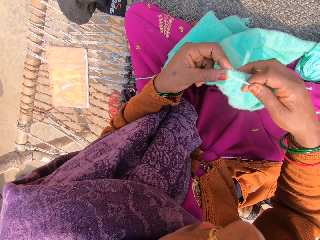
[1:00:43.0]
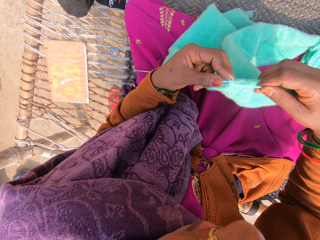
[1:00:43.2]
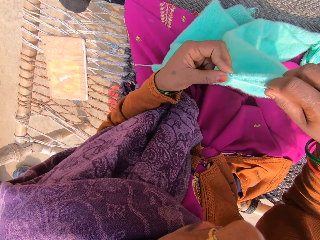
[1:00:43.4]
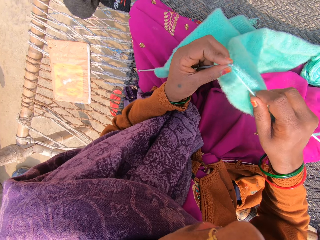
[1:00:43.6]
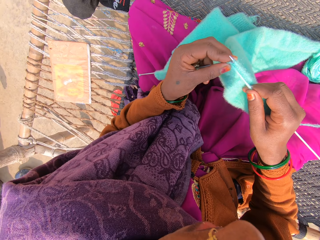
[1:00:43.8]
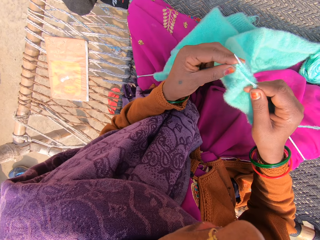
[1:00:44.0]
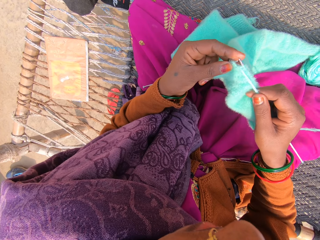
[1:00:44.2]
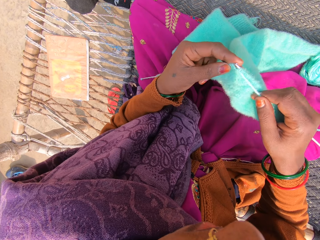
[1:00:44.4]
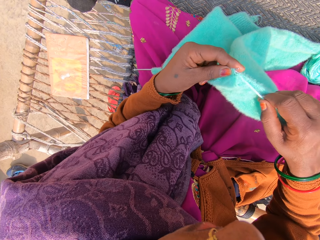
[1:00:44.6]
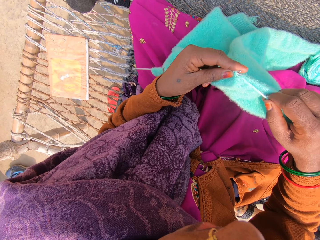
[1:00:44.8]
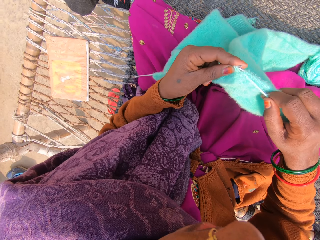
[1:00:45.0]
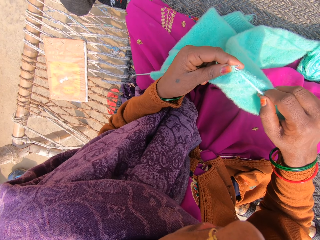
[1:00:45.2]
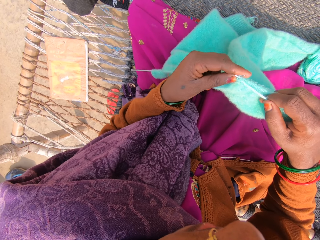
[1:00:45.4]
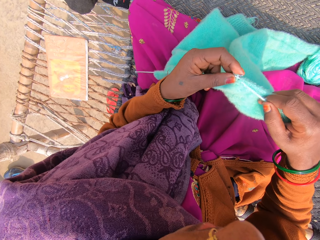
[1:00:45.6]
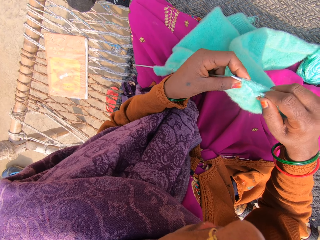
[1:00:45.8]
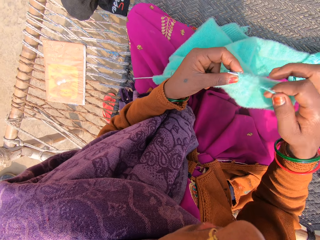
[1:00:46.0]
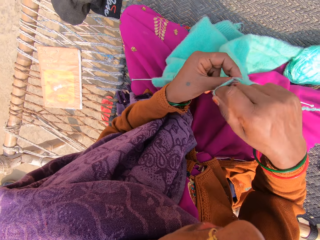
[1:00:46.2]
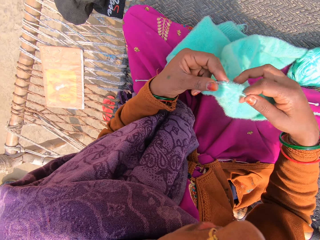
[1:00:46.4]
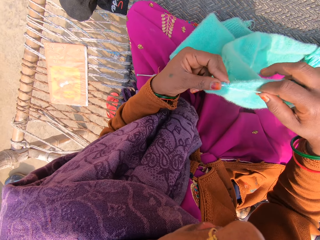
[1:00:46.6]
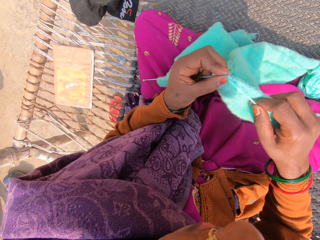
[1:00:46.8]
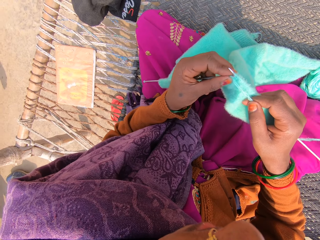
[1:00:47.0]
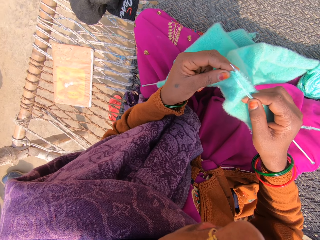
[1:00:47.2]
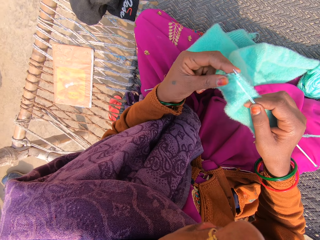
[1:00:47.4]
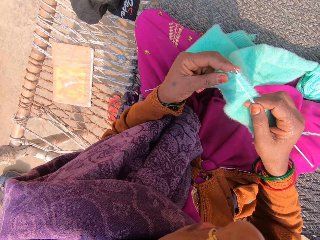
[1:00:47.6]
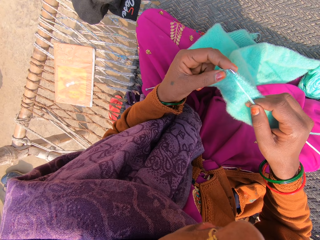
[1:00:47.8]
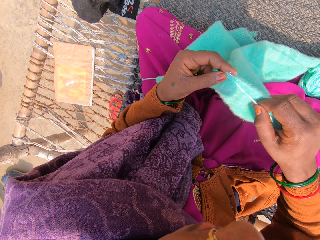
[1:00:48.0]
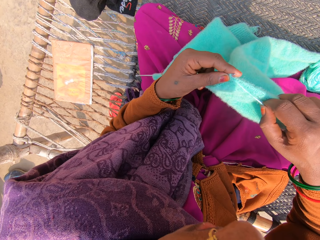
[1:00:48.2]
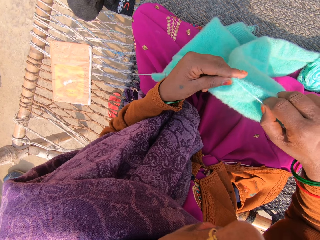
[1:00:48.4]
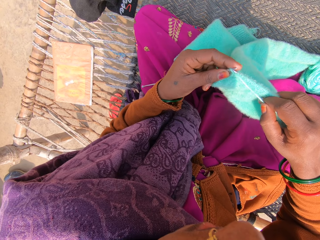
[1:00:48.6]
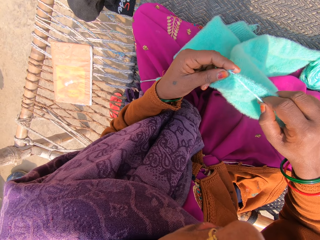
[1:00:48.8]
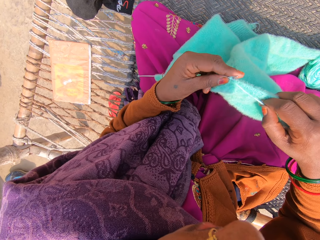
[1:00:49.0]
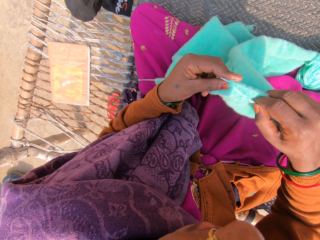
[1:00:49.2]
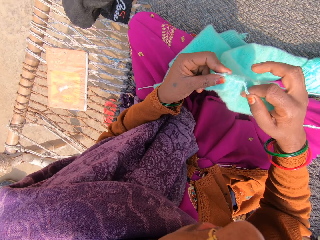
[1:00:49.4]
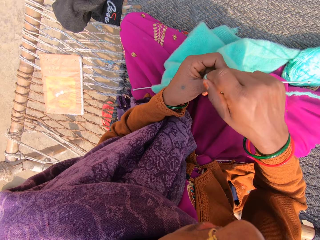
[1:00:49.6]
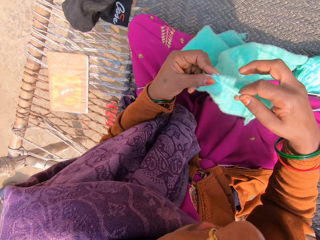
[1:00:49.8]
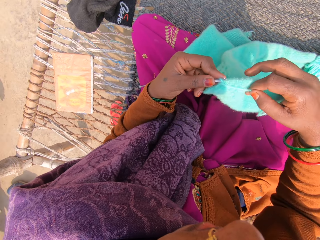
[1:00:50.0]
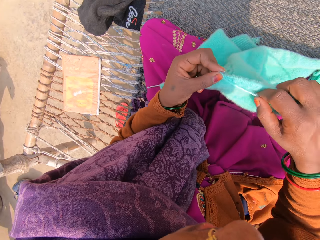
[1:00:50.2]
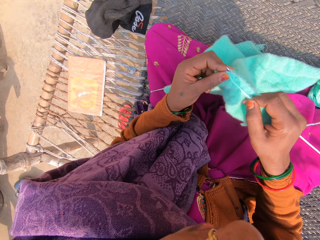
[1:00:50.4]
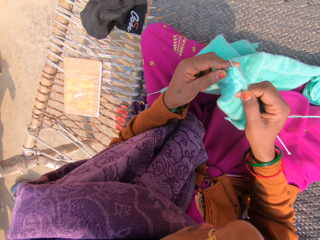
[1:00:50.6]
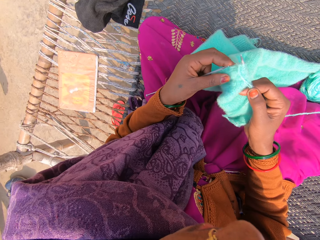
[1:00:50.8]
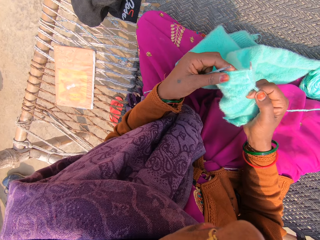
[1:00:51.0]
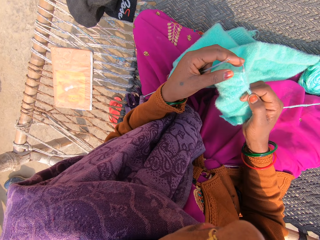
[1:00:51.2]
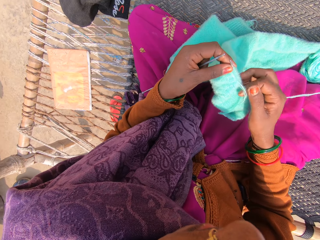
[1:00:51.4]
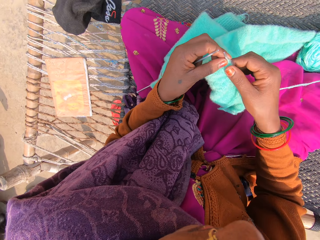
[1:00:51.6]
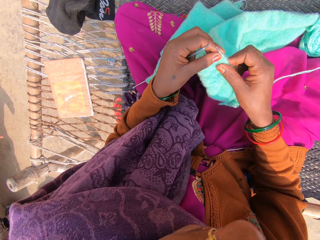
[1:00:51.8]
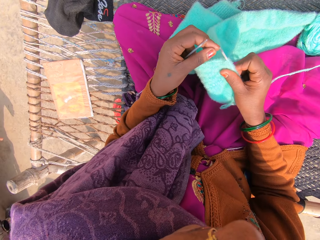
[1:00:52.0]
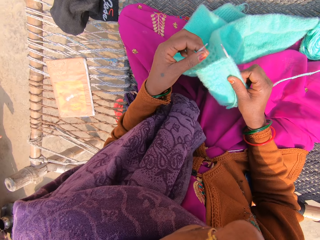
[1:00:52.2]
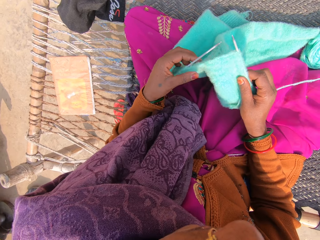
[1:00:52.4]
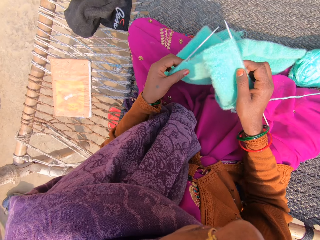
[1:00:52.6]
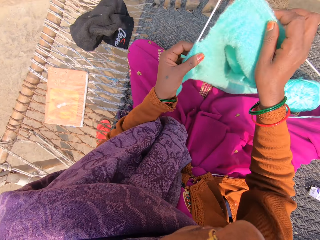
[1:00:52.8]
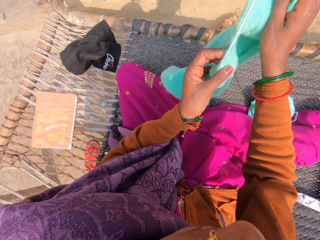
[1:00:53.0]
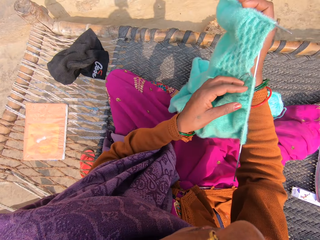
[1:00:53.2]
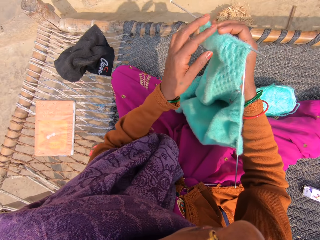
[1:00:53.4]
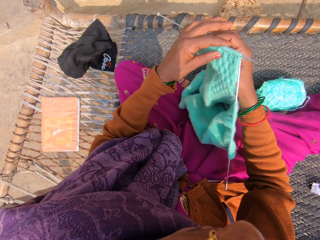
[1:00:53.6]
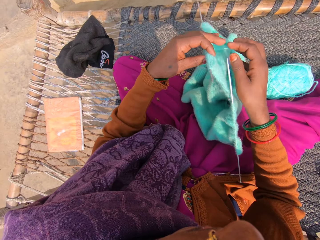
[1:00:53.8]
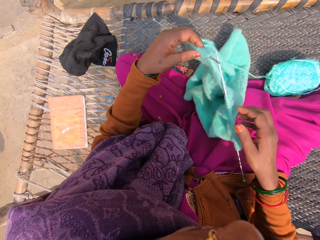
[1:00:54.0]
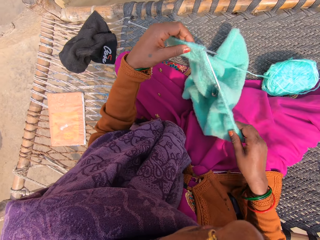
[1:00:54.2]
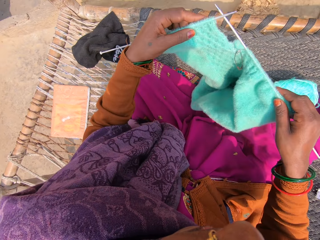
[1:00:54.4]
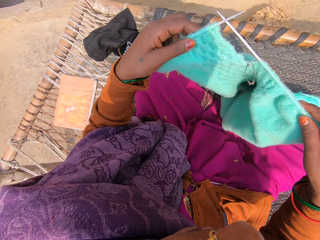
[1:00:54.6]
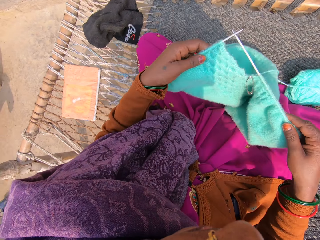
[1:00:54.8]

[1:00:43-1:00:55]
The camera wearer turns the woolen fabric.

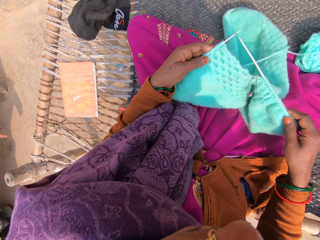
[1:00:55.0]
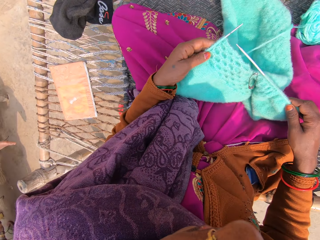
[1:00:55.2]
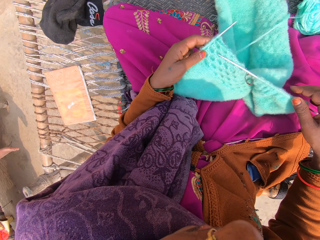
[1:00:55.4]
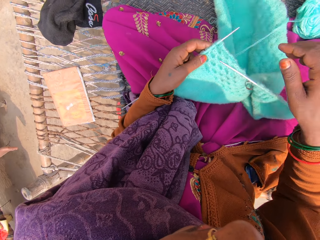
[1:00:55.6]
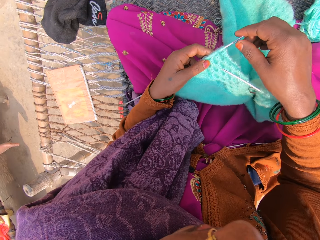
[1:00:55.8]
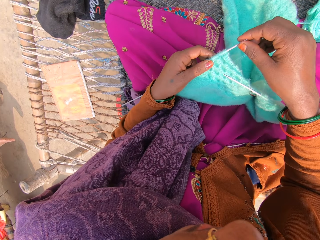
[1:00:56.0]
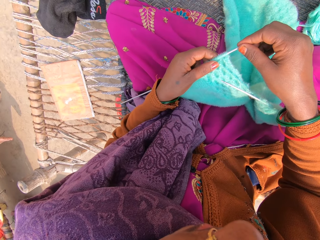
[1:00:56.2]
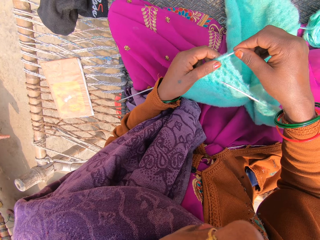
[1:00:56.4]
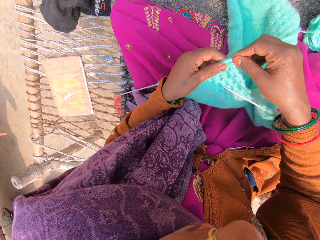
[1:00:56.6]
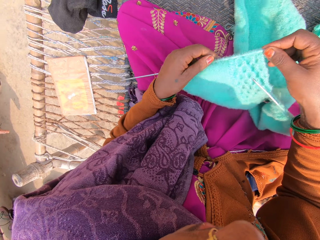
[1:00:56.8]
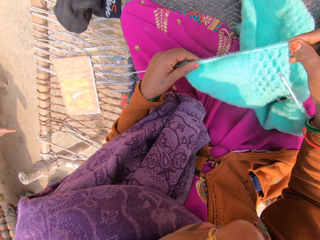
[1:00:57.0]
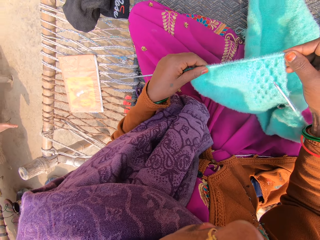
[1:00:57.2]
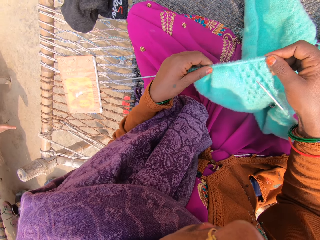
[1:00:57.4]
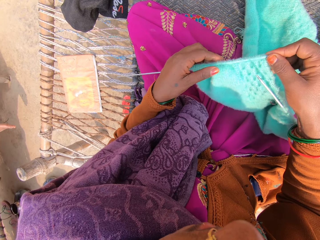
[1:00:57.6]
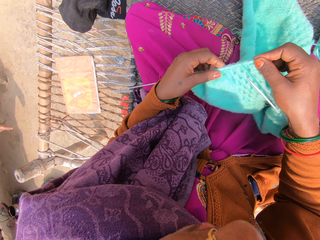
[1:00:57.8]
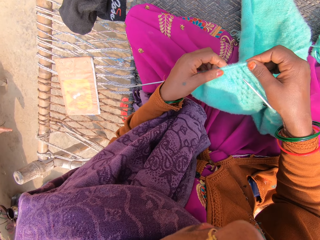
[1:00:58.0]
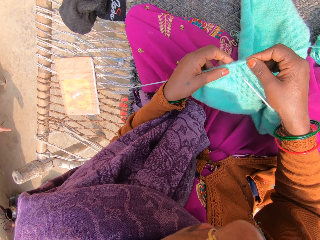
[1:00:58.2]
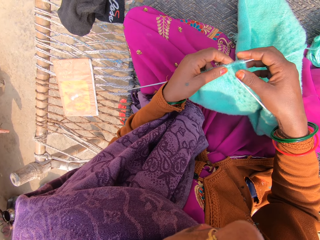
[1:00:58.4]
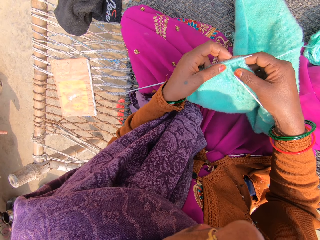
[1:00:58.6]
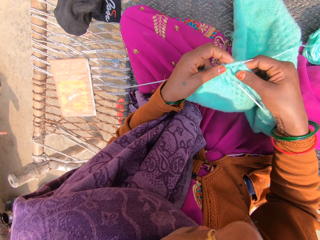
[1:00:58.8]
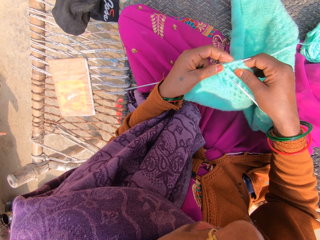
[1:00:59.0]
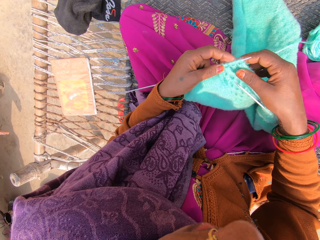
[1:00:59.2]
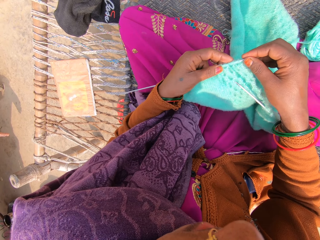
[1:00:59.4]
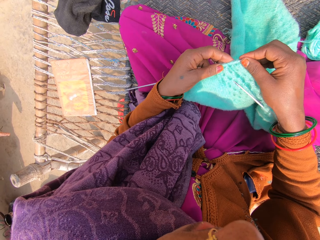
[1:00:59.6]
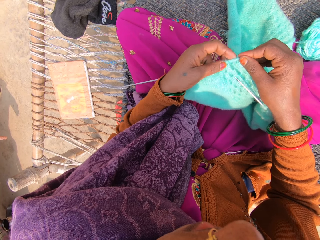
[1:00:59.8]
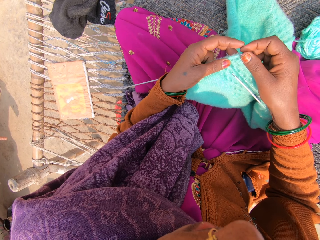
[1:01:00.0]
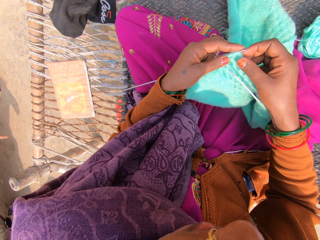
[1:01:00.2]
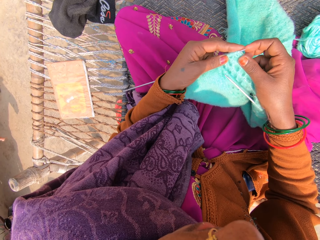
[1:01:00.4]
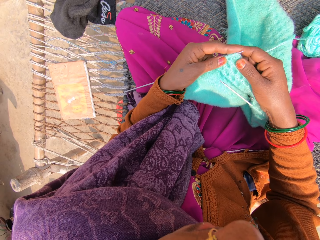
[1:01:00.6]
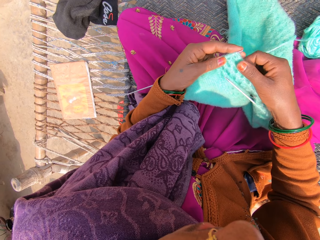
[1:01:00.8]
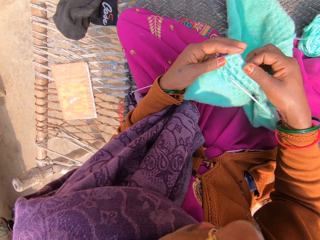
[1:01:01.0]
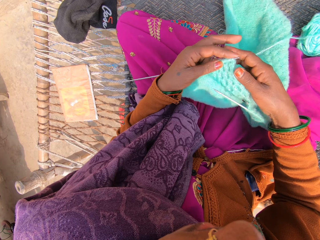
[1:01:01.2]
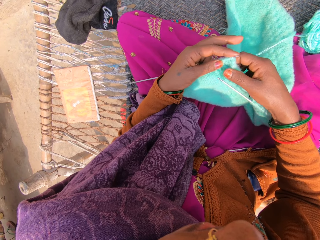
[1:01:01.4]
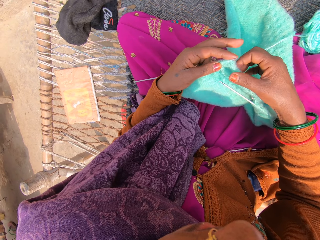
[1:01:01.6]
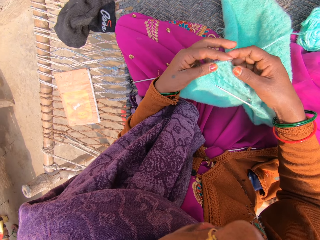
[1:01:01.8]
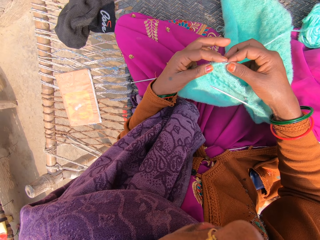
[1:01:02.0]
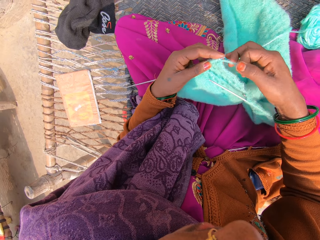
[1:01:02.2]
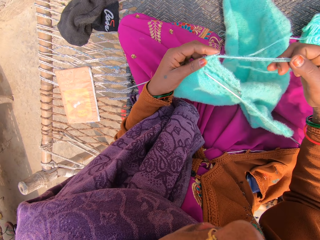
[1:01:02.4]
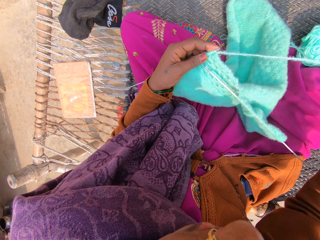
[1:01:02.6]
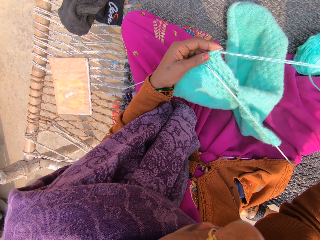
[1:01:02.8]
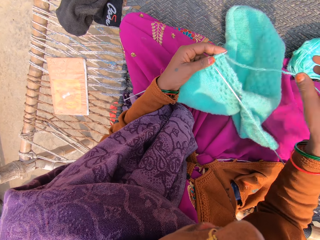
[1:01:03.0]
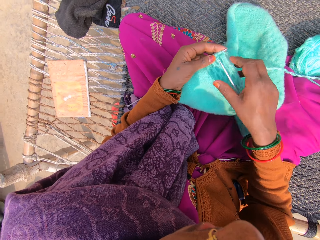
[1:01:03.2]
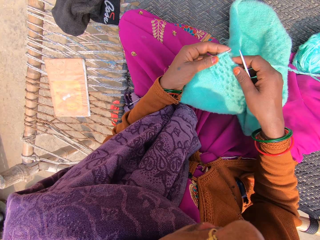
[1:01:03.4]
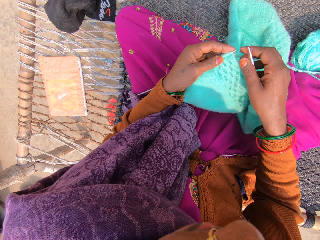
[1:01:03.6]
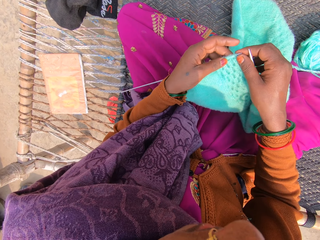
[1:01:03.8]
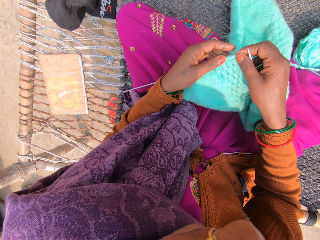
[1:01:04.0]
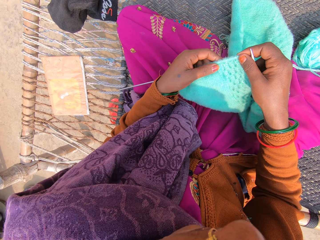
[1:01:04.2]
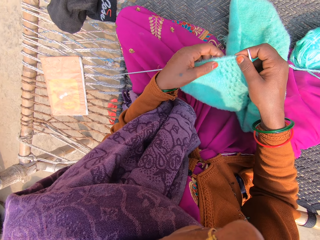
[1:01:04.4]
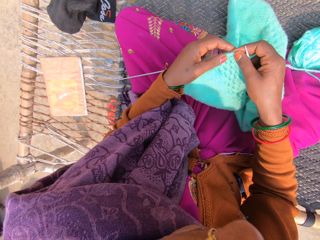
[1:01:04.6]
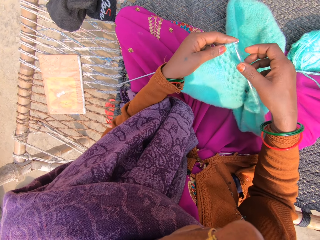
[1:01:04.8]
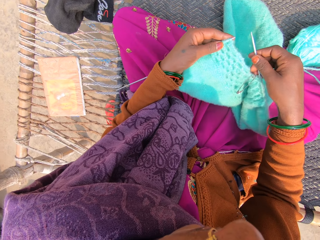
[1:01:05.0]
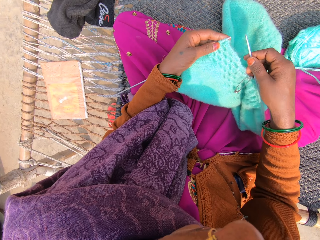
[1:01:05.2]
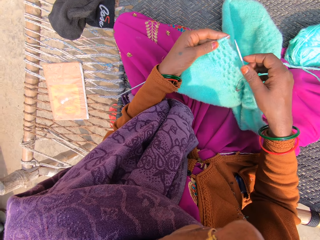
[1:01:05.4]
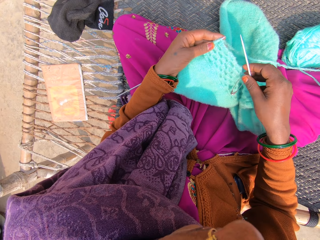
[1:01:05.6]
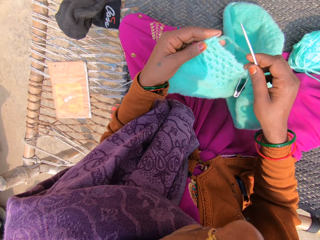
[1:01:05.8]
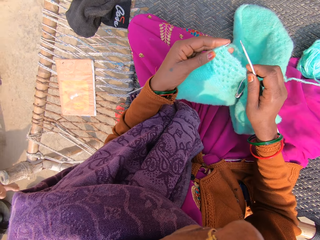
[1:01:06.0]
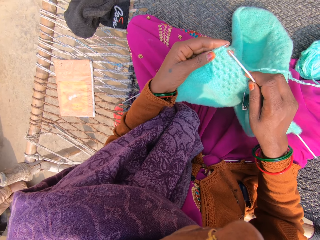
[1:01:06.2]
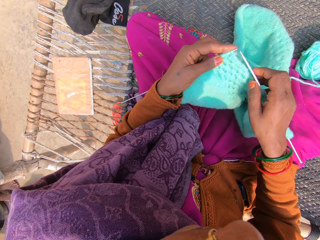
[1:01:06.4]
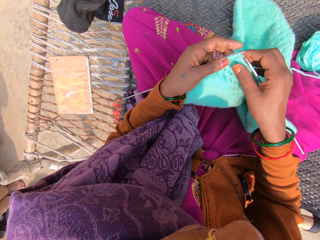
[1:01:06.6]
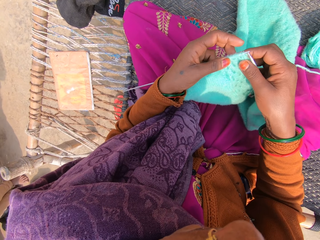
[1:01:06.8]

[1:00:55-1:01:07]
The camera wearer pulls the woolen fabric on the knitting needle. They pull the yarn. They pull the woolen fabric on the knitting needle.
